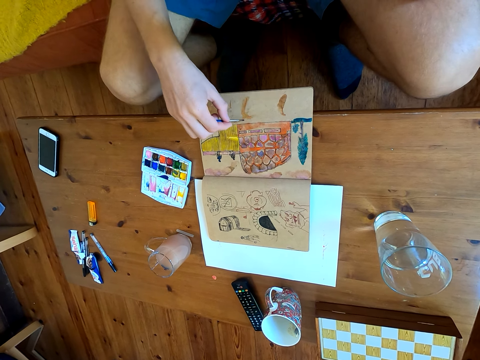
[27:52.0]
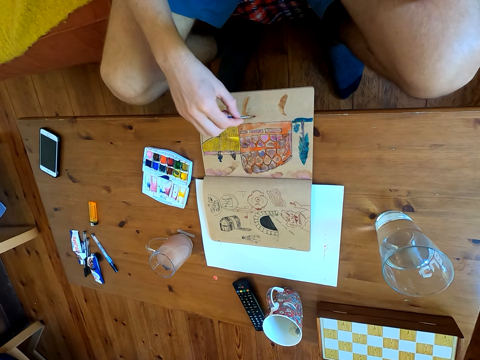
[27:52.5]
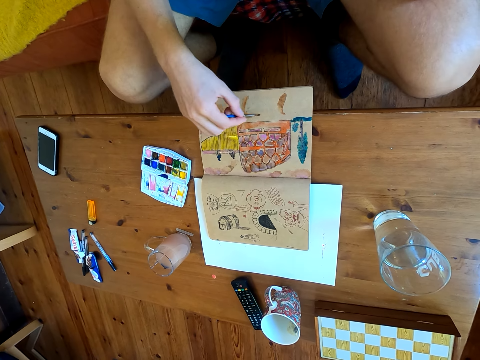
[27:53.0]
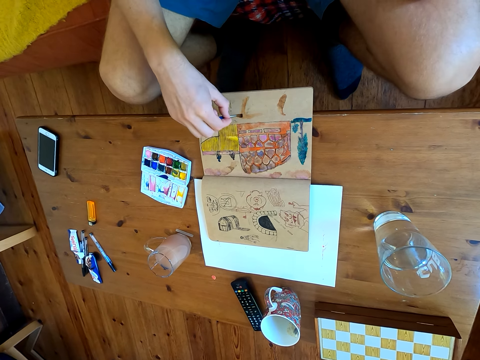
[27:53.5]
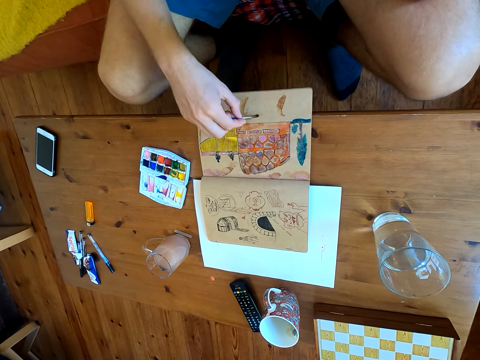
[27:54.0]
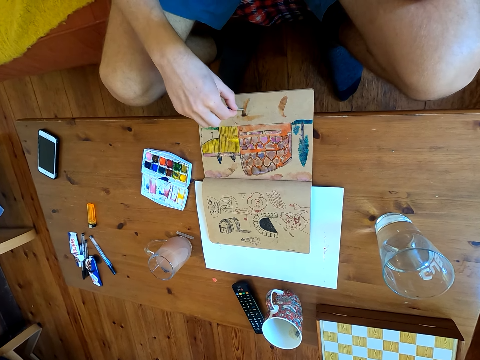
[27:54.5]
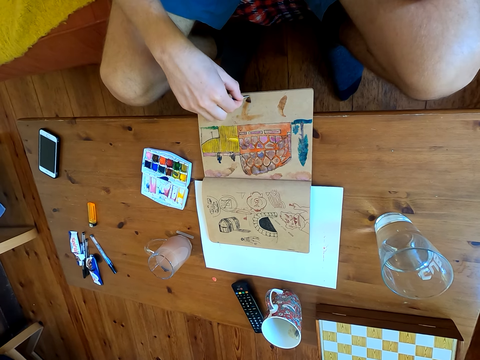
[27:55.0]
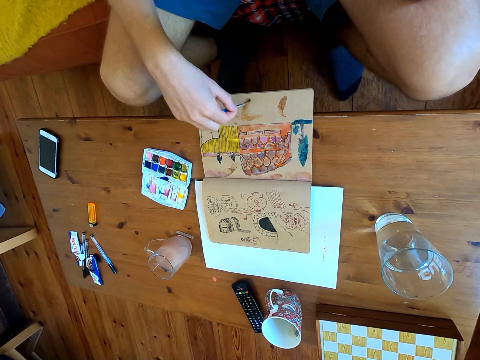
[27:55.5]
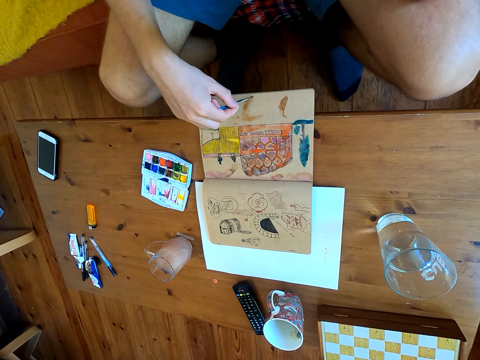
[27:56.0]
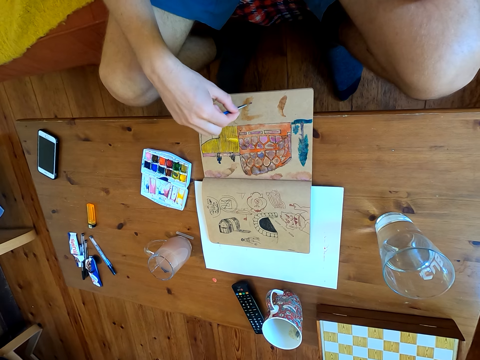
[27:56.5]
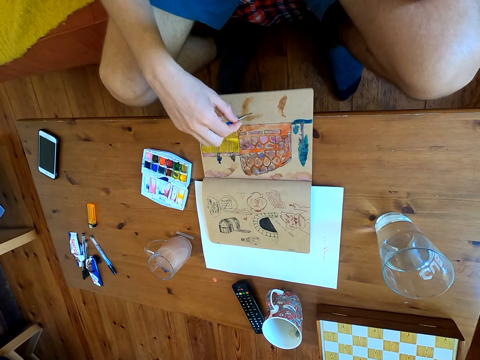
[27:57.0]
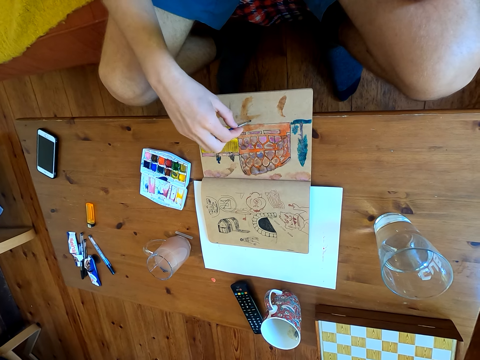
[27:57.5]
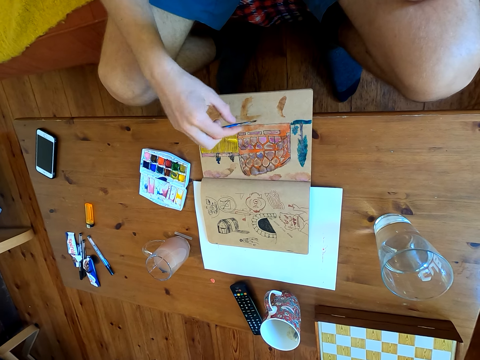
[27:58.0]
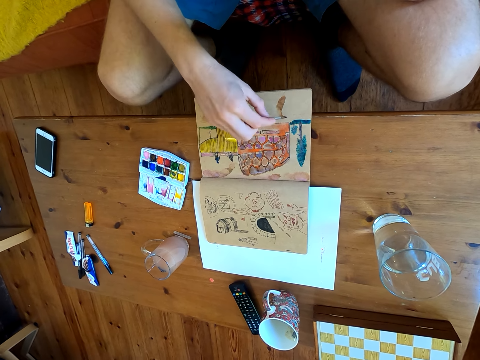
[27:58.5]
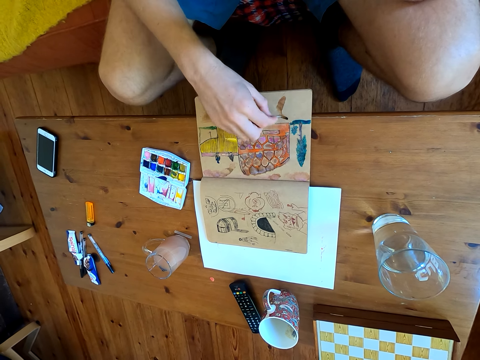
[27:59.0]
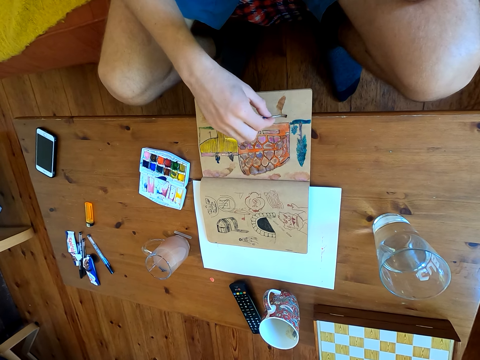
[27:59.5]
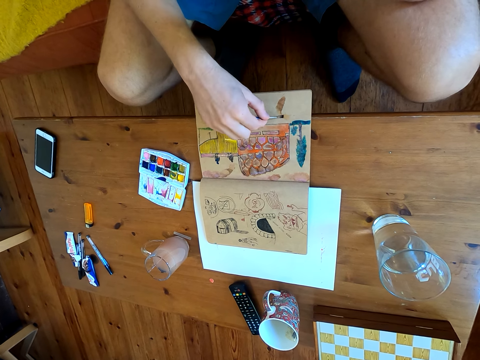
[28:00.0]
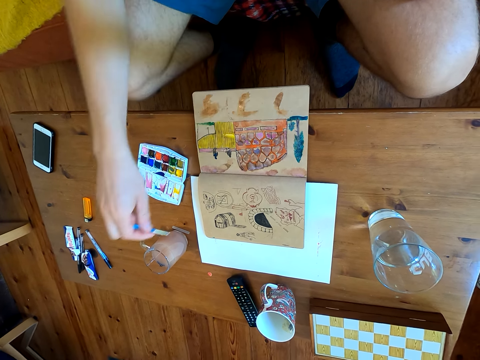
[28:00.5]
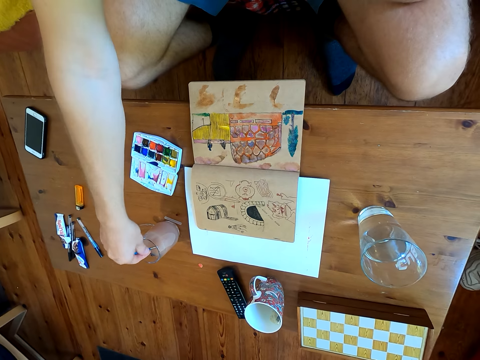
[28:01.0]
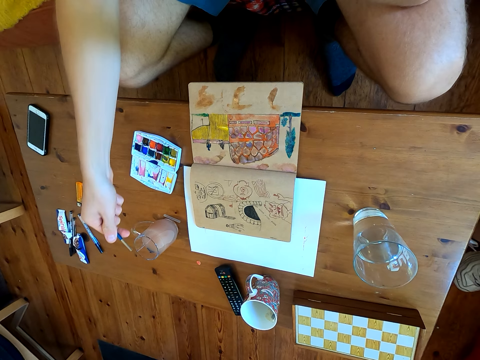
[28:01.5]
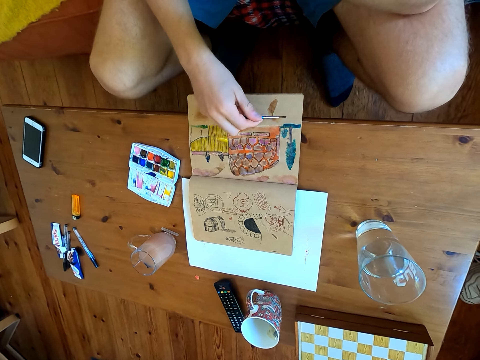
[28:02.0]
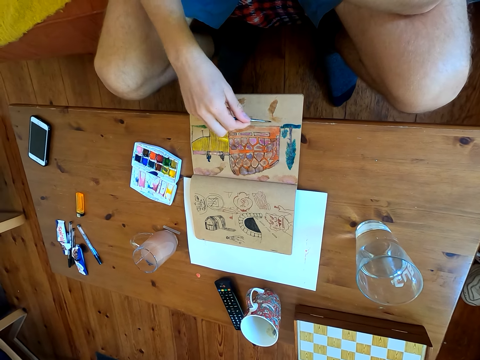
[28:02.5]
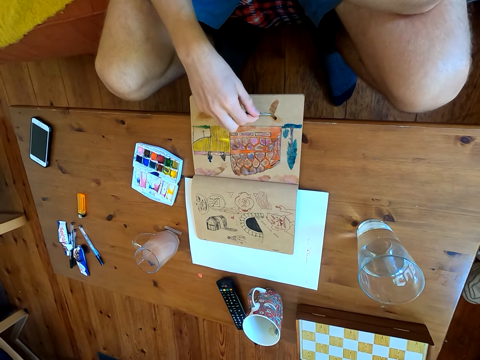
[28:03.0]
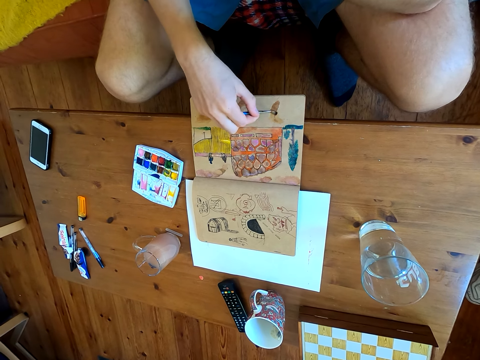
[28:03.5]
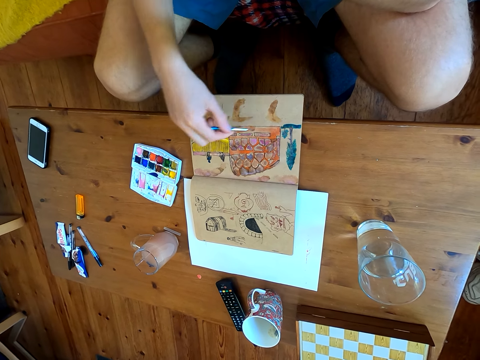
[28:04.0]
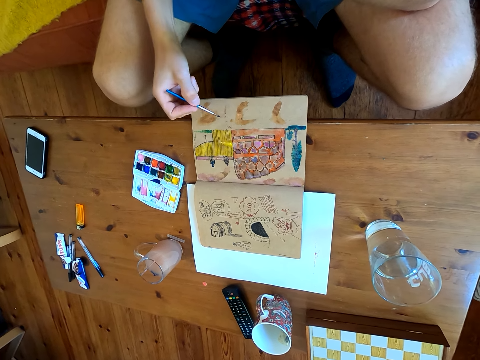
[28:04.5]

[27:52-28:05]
The camera wearer dips the paintbrush in the paint. They paint the drawing with the paintbrush.

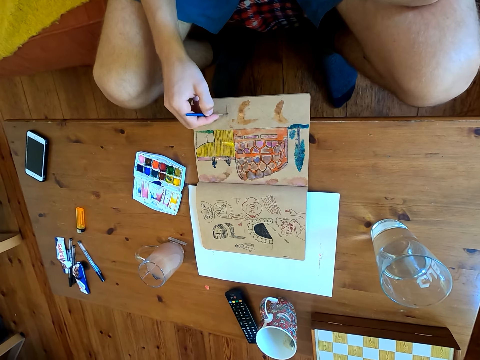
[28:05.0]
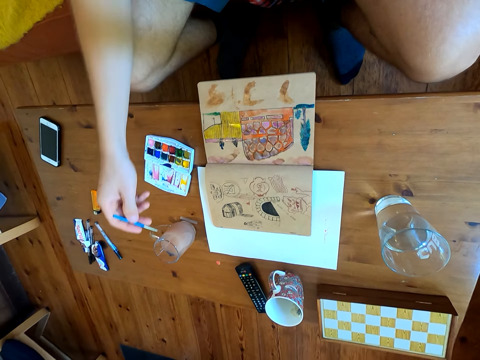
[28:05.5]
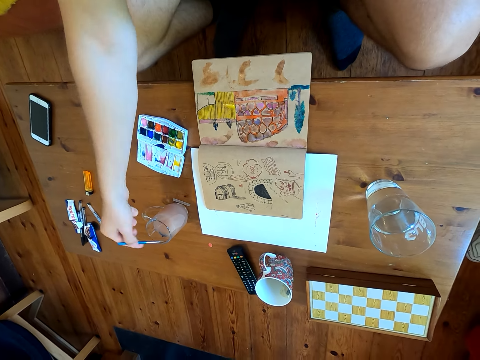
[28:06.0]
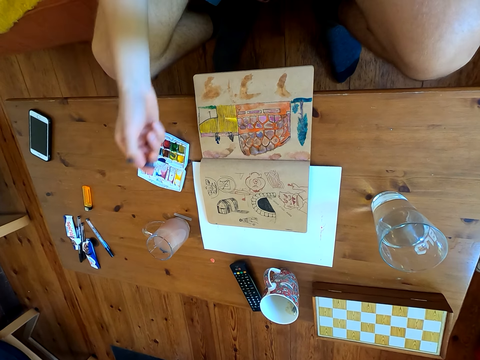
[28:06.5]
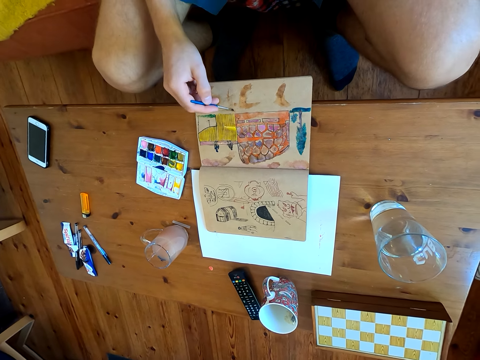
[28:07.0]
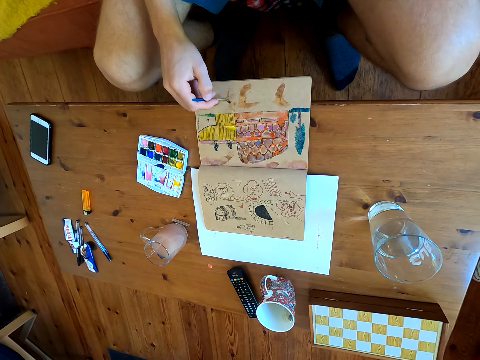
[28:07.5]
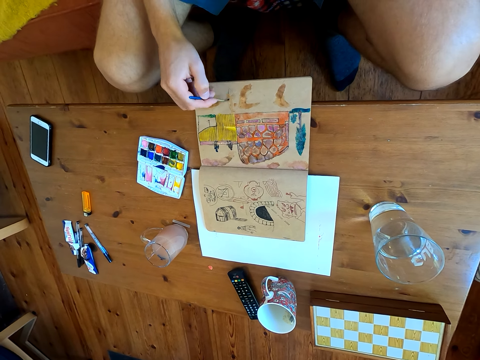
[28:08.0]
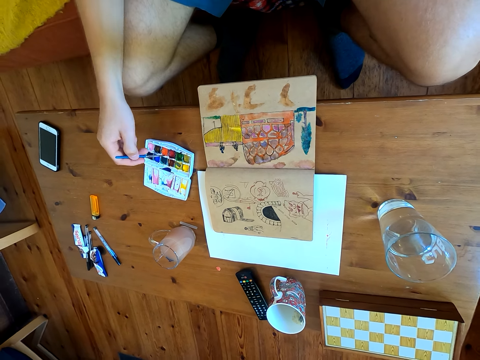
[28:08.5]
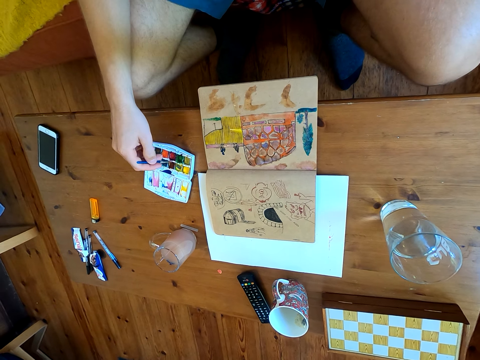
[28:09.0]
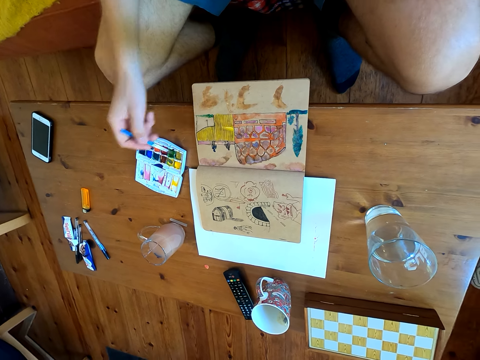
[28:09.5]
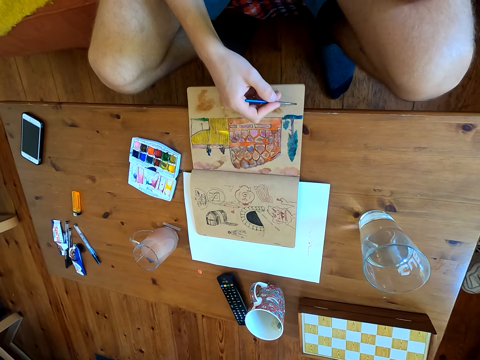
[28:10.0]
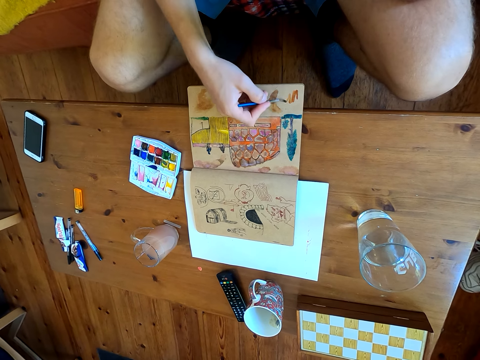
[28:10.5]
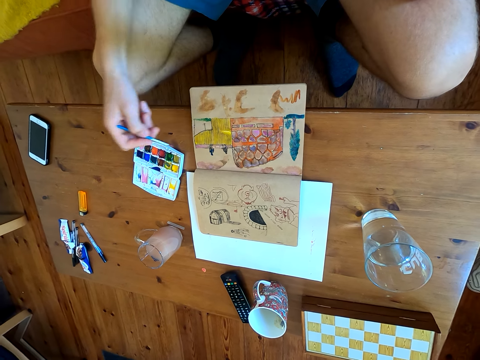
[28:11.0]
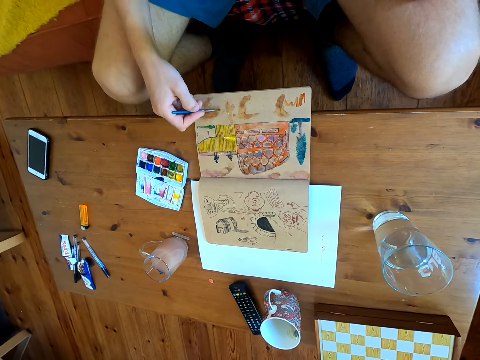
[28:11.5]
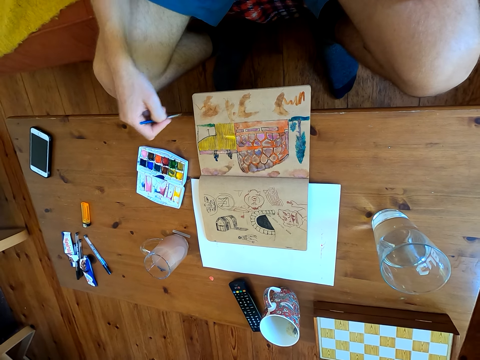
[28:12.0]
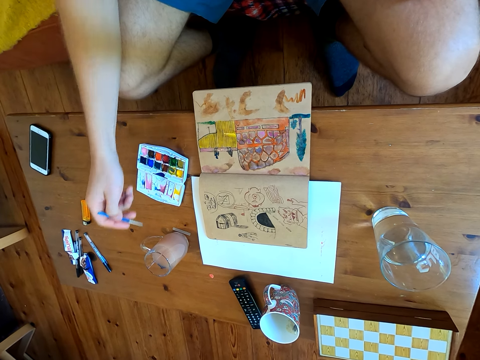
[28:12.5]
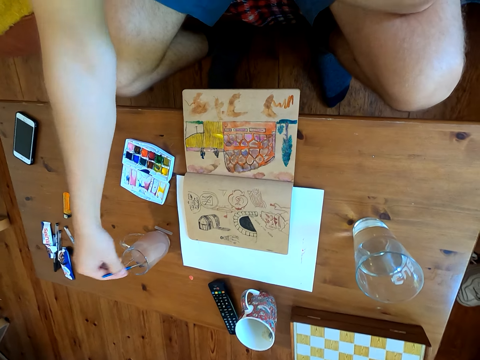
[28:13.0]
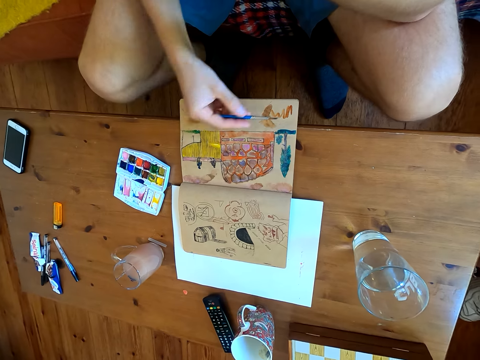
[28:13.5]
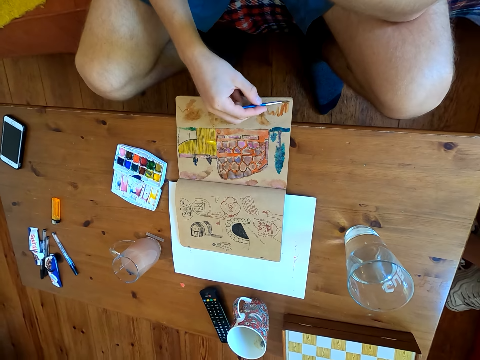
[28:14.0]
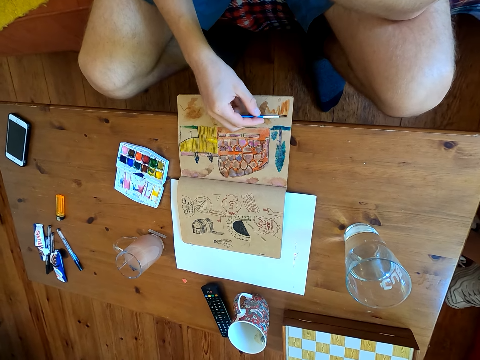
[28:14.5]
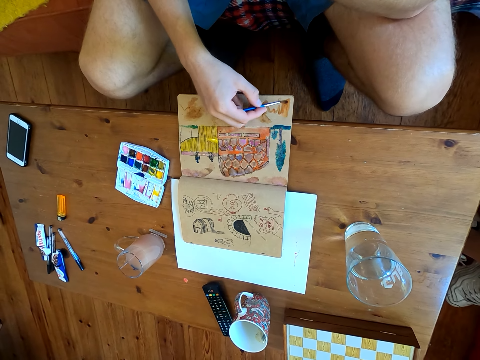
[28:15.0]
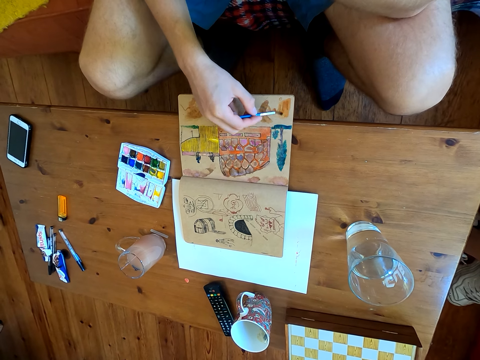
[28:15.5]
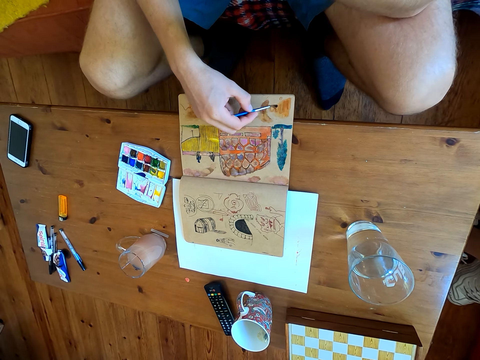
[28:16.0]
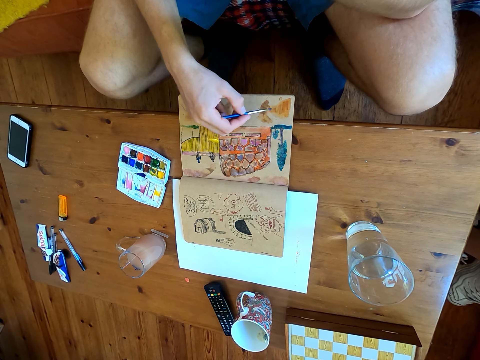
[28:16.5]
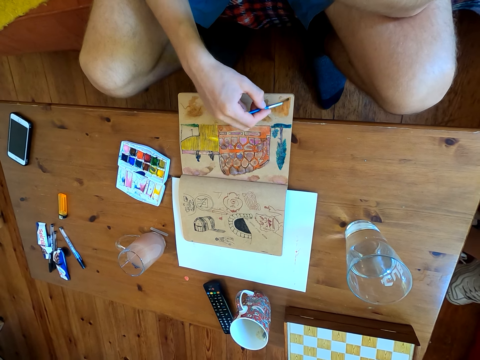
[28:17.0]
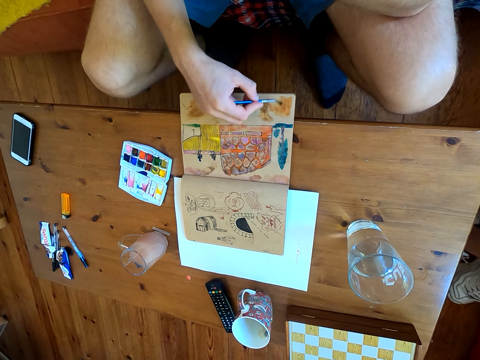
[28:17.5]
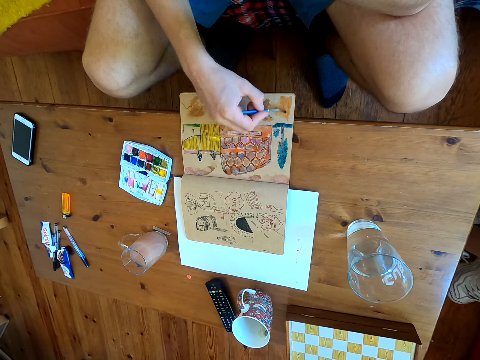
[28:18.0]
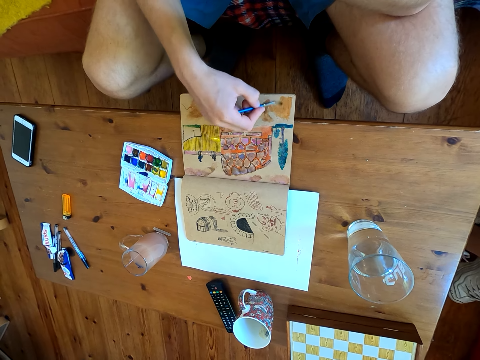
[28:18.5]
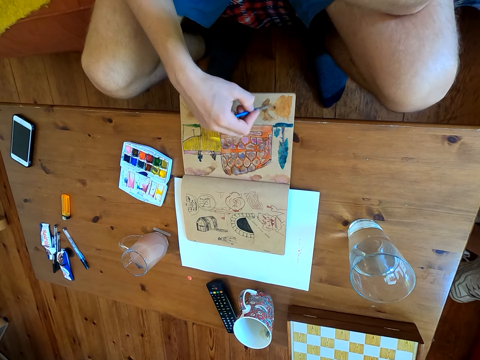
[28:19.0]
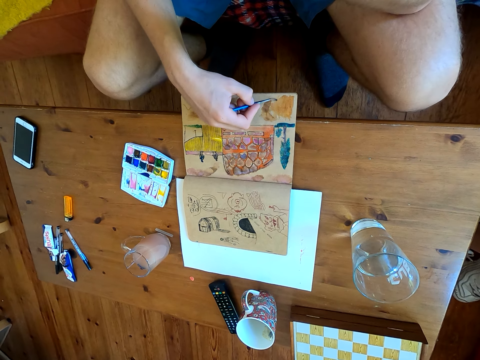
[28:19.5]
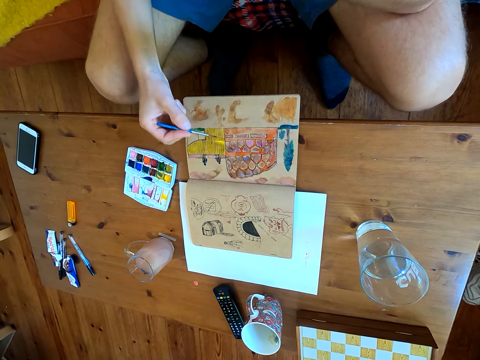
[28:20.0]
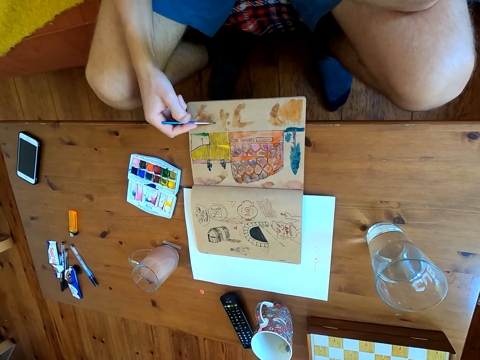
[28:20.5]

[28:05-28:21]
The camera wearer dips the brush in liquid. They paint. They immerse the brush in the watercolor. They paint. They dip the brush in the liquid. They paint.
